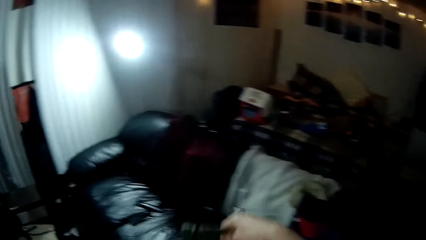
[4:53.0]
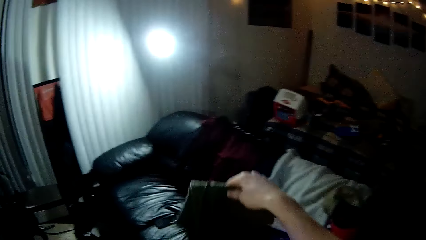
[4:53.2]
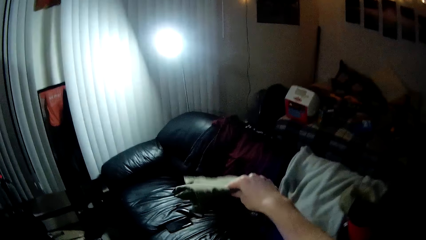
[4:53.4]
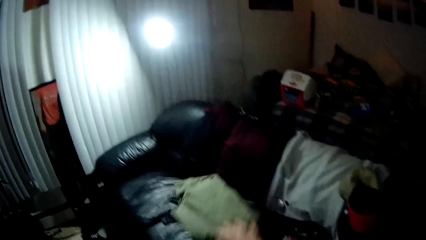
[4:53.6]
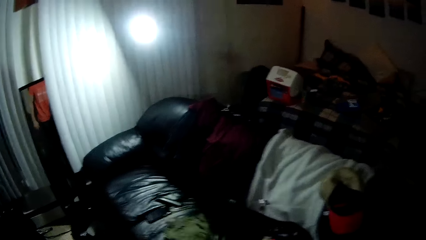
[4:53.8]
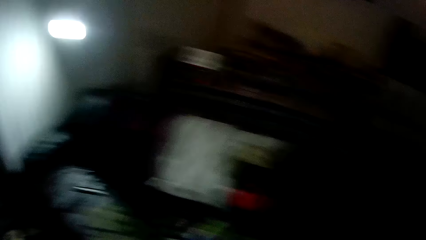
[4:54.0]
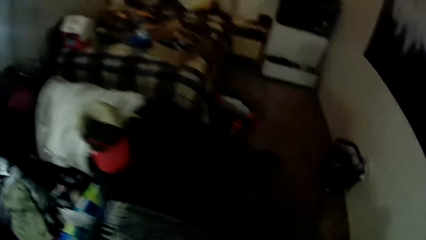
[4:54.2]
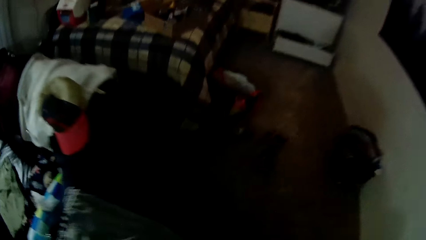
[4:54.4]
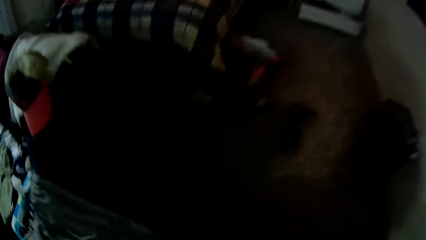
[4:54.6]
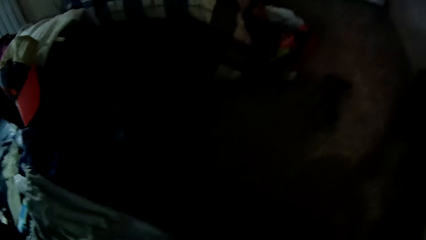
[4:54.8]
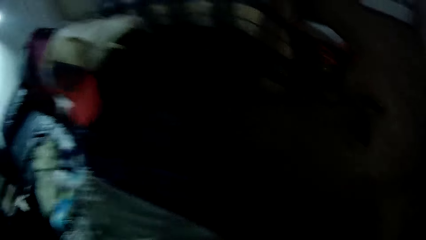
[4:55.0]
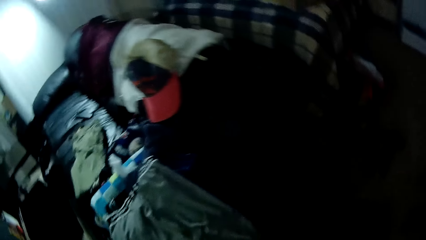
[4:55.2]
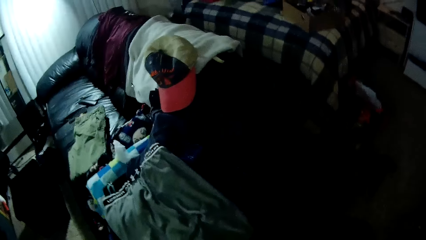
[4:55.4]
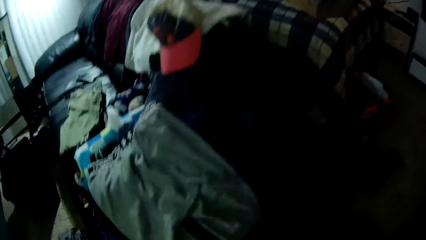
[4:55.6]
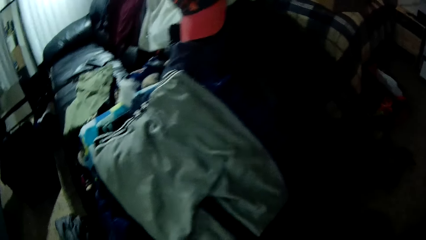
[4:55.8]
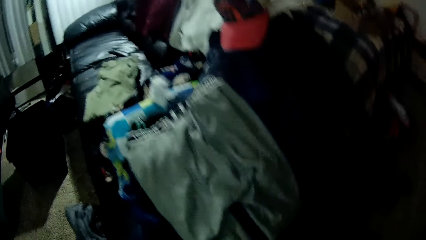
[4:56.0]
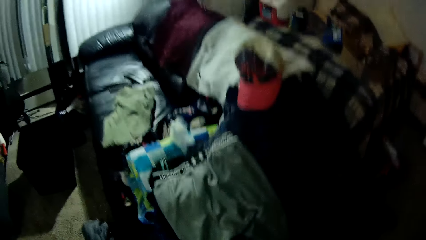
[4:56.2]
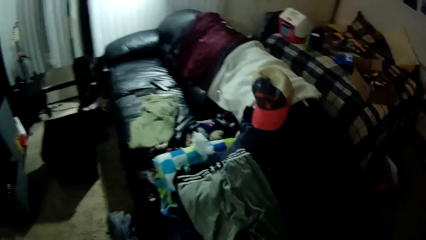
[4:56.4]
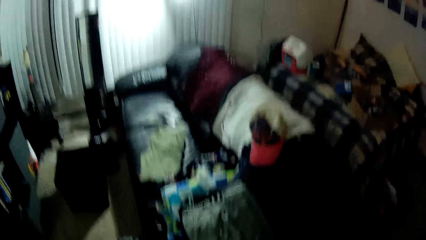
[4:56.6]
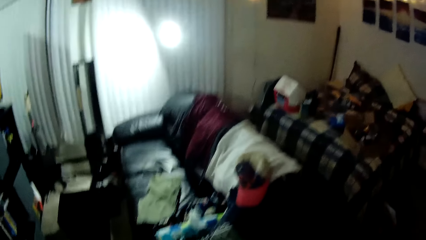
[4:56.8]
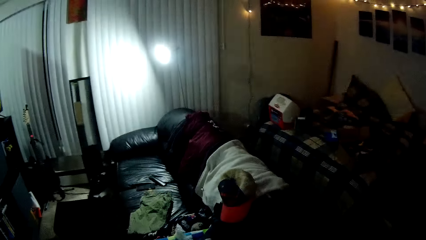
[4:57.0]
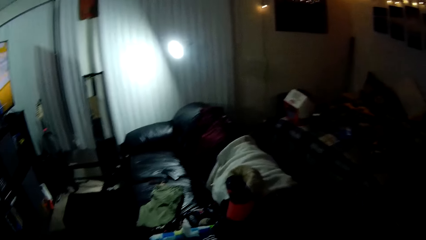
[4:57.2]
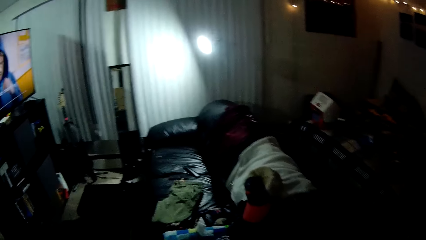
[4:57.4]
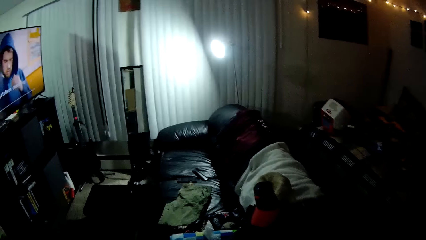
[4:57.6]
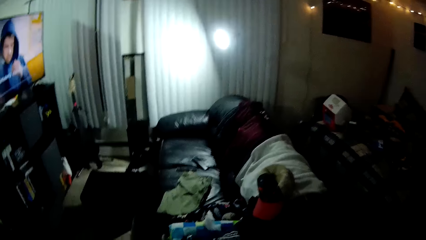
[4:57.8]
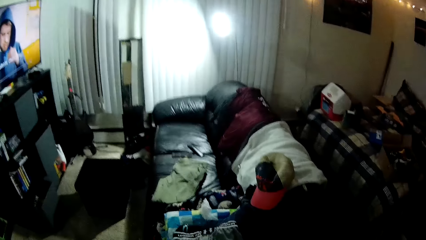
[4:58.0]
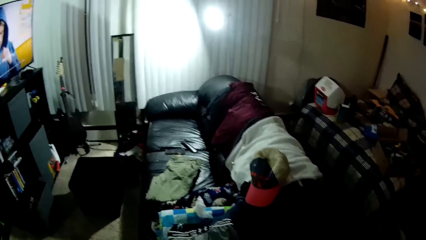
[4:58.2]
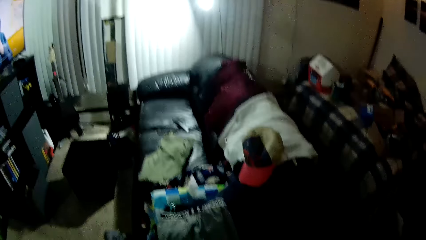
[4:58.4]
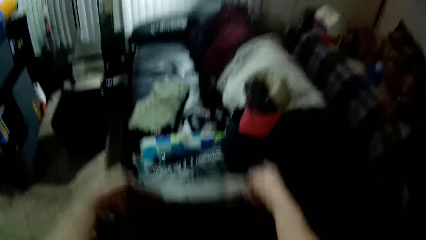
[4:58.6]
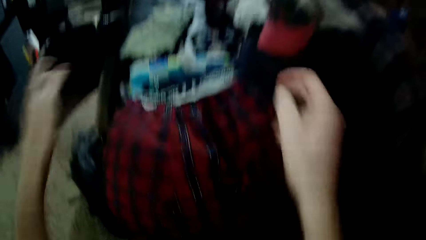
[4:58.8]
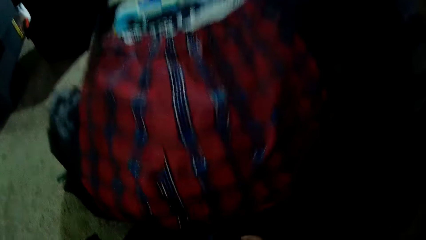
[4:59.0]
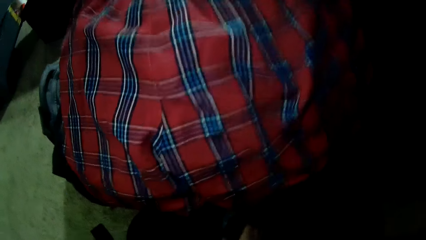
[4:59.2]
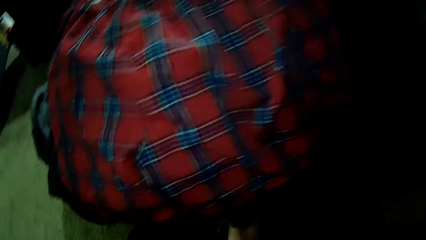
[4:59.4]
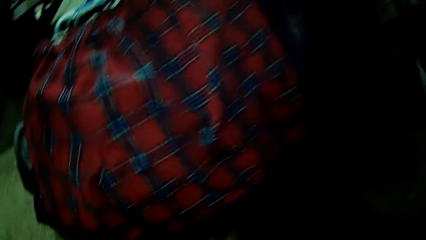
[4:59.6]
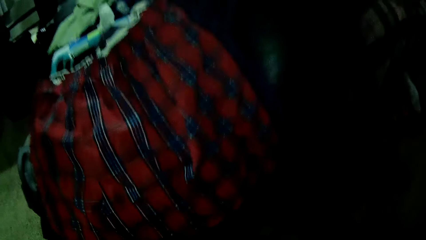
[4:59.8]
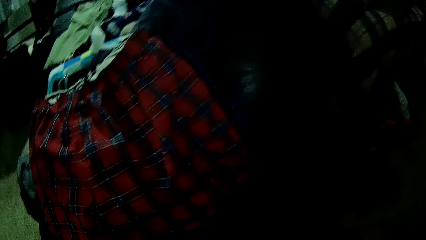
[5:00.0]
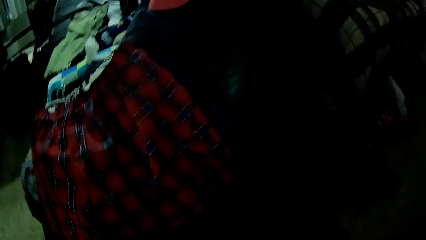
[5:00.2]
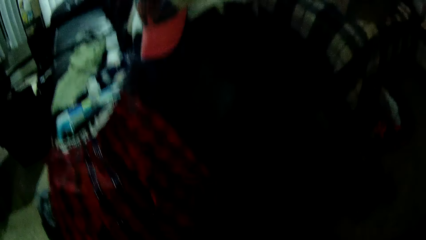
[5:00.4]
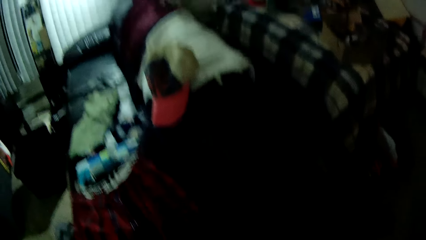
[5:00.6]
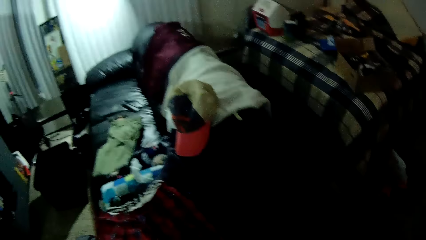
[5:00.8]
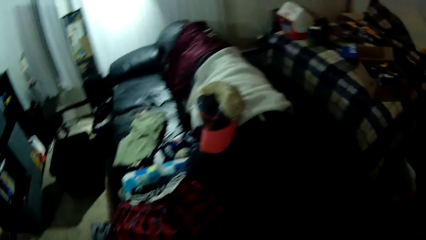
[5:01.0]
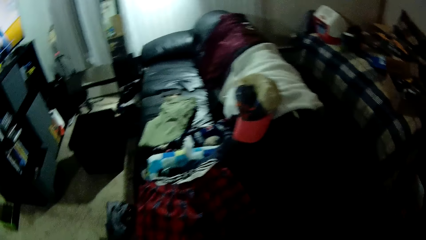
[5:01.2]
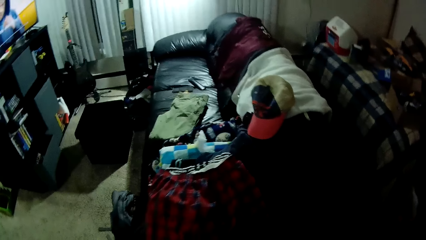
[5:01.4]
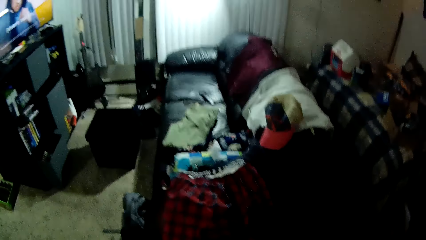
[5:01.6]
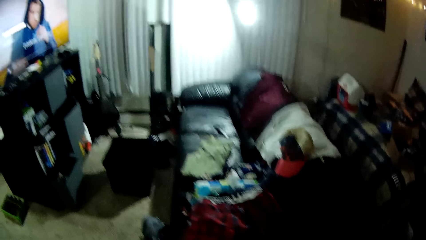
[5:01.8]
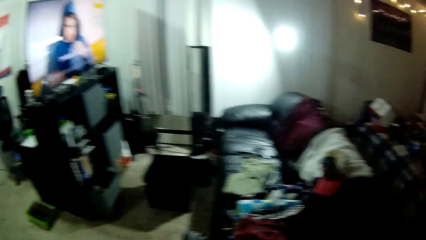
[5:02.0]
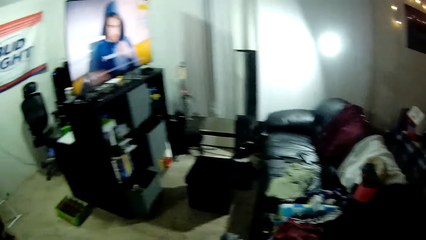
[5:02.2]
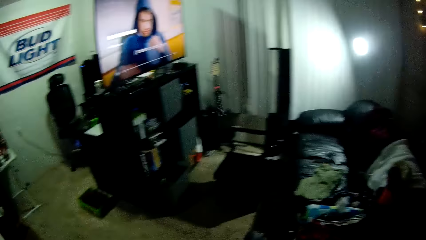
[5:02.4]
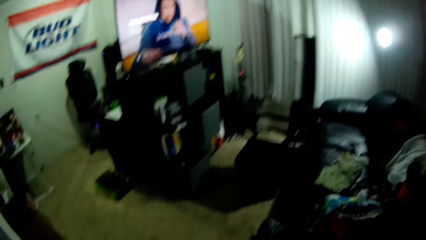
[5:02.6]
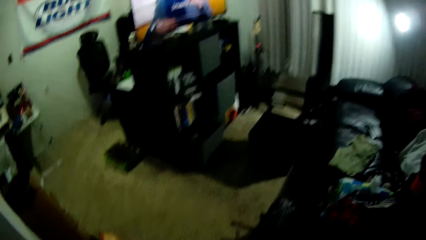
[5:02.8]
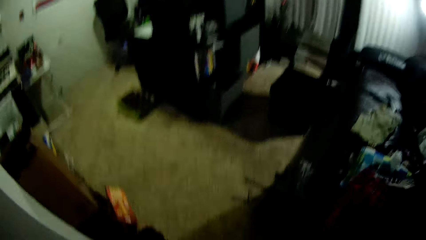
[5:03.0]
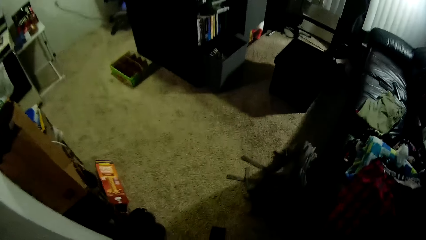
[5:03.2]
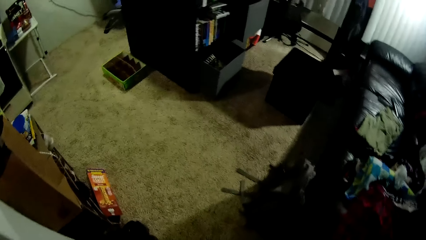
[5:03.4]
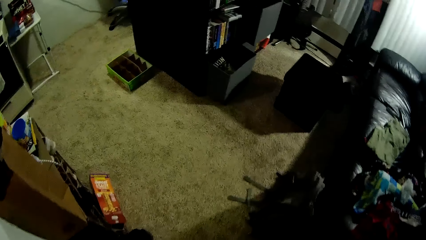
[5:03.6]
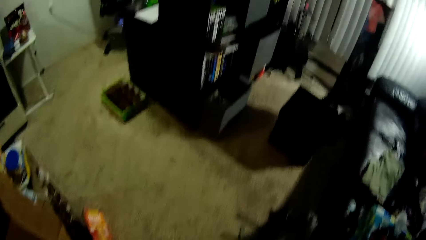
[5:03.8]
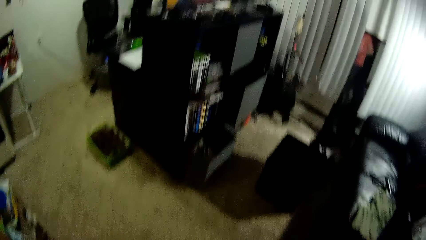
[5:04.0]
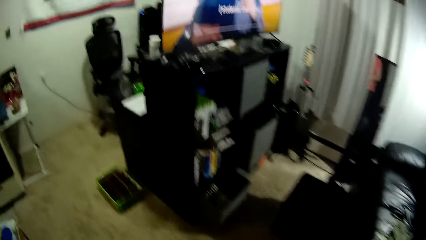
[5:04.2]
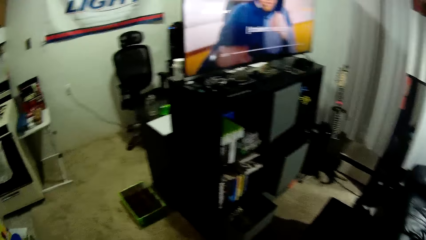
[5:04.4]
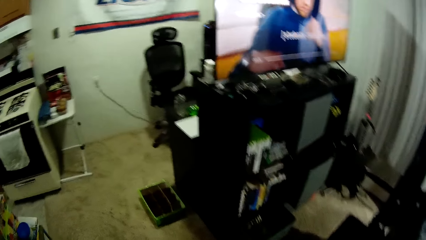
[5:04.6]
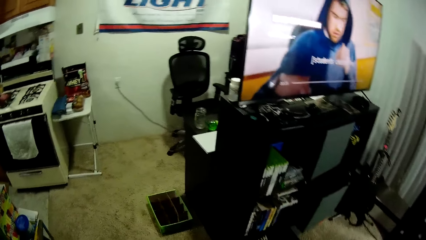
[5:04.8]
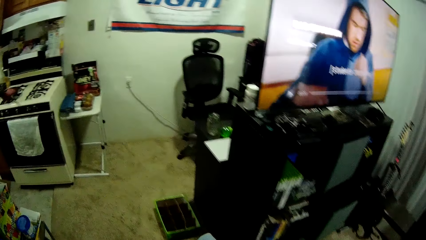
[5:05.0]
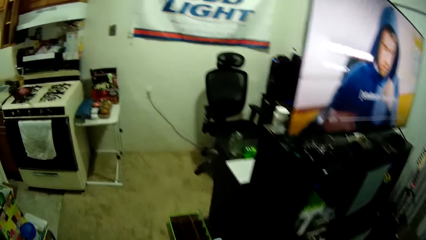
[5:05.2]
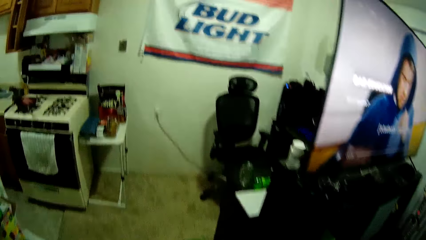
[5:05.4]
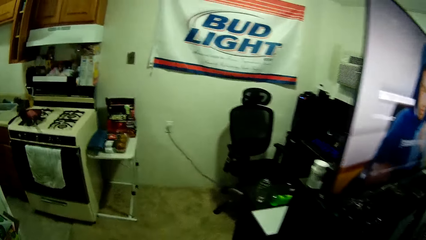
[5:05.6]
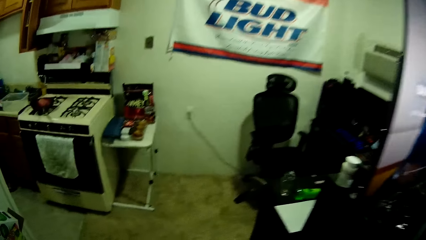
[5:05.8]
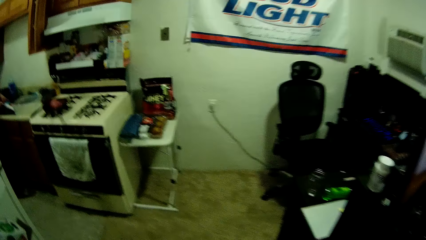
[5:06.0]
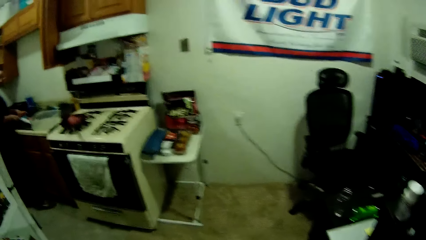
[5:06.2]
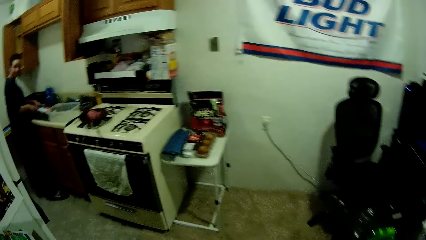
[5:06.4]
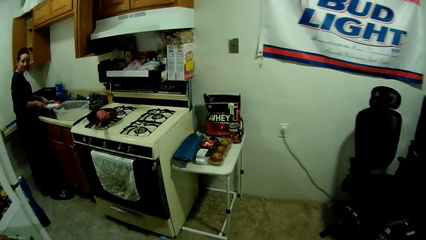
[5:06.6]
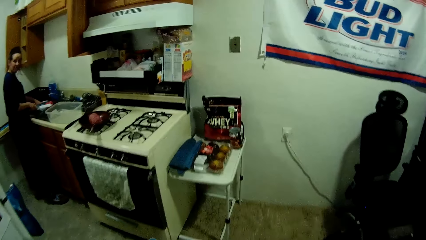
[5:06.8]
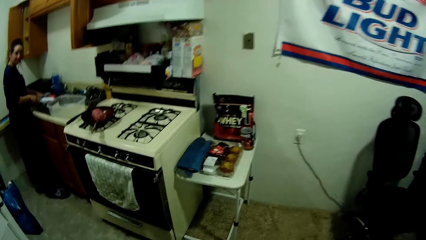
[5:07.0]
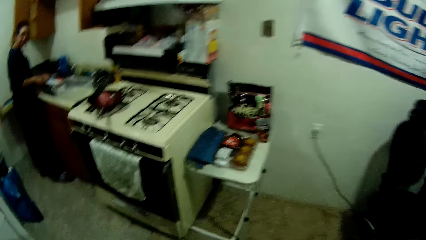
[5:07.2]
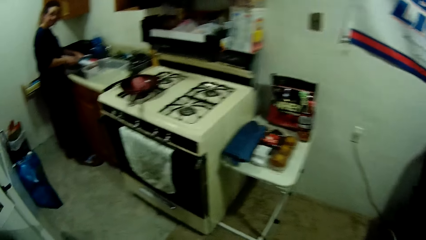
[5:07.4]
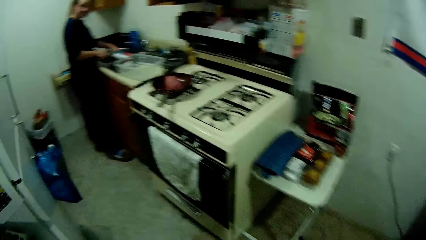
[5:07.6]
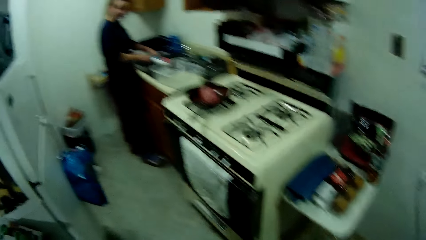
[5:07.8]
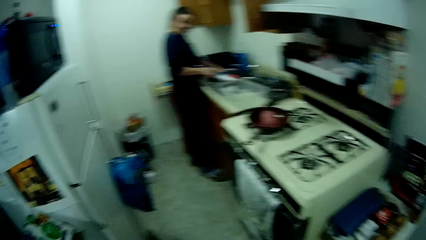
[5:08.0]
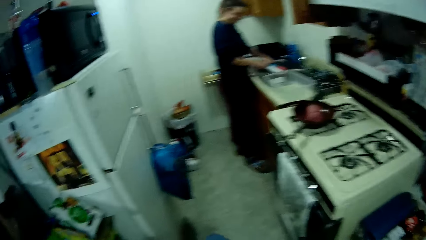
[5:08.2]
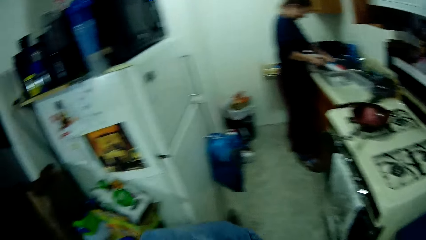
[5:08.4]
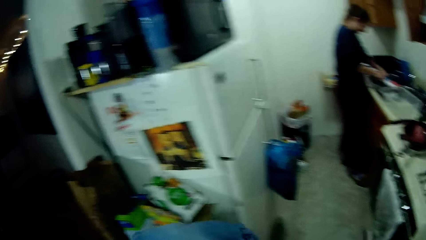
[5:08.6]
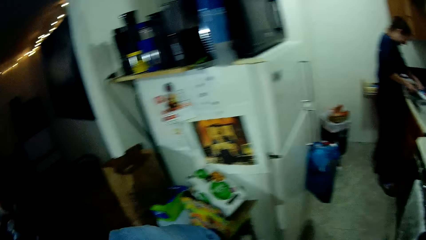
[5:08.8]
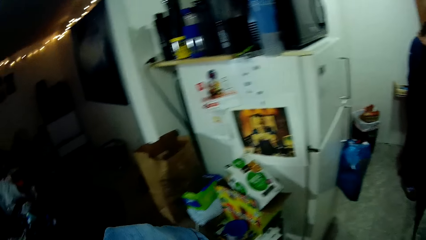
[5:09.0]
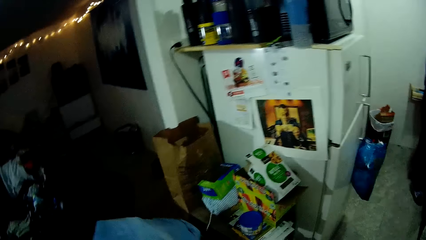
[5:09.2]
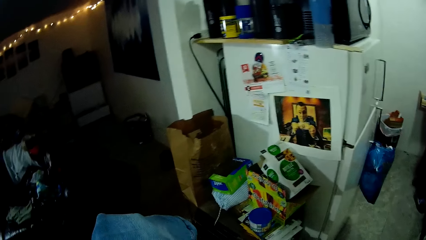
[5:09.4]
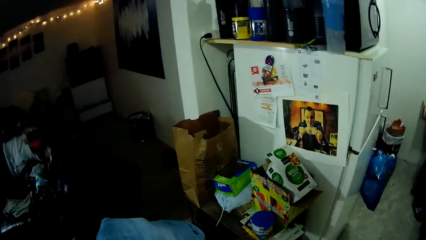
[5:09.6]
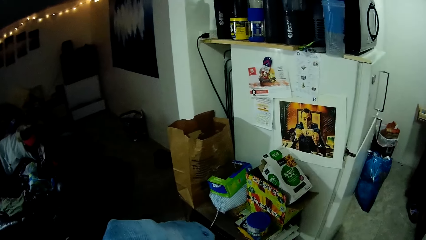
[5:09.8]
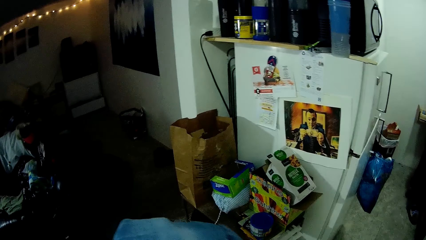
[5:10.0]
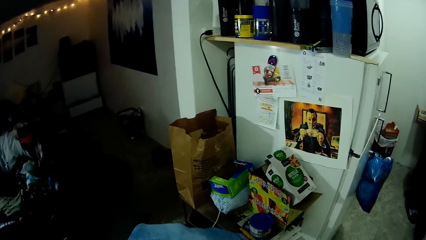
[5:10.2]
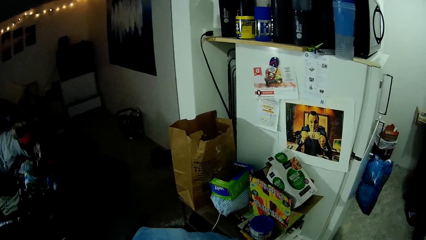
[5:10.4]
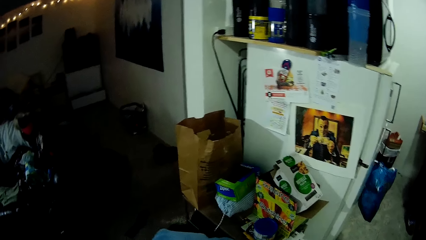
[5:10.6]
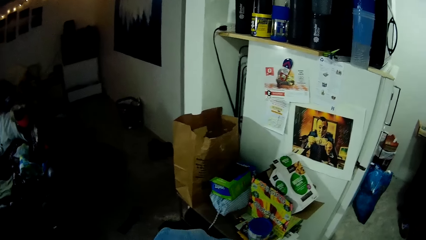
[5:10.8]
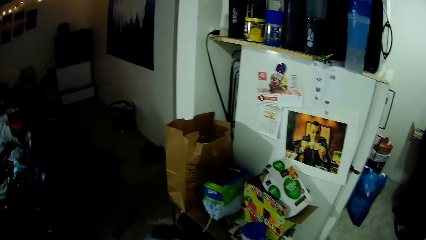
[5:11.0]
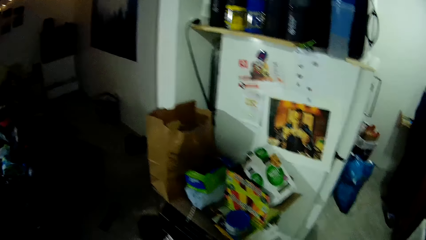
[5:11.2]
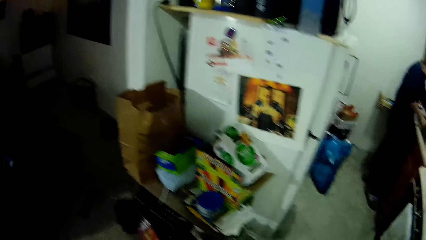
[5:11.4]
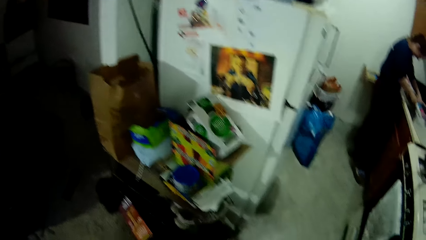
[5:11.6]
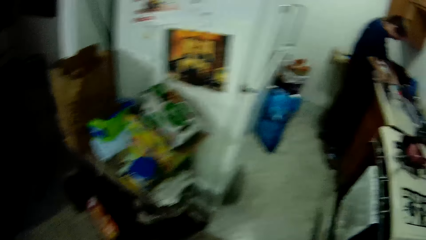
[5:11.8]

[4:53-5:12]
The camera wearer puts a trouser on the couch. They pick a short in a basket. They put the short on the couch. They pick a trouser in the basket. They walk in a room. A woman cuts a meat with a knife. The woman aligns the meat on the sink. The camera wearer folds the trouser.
